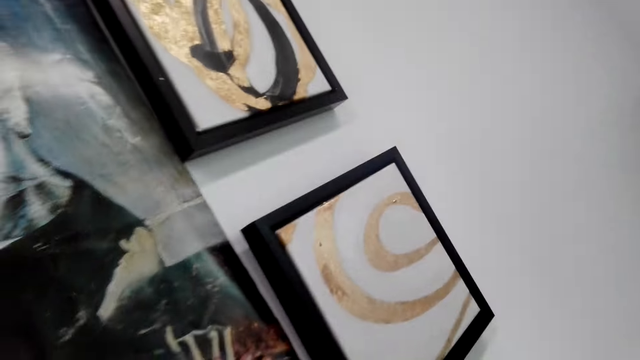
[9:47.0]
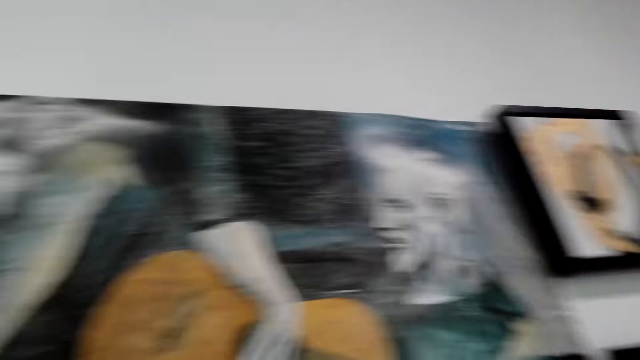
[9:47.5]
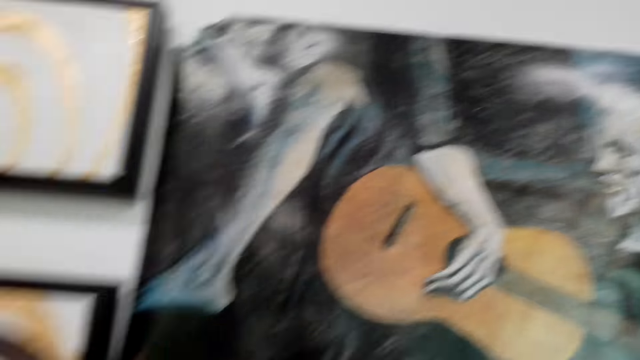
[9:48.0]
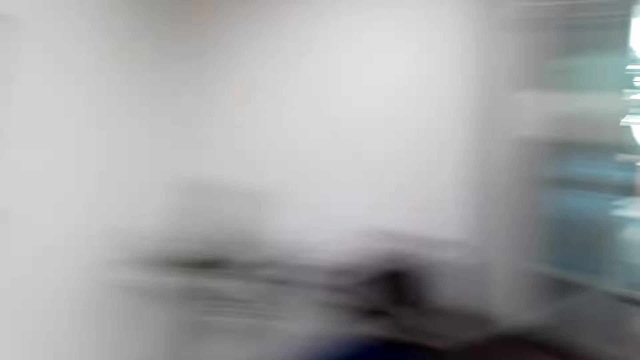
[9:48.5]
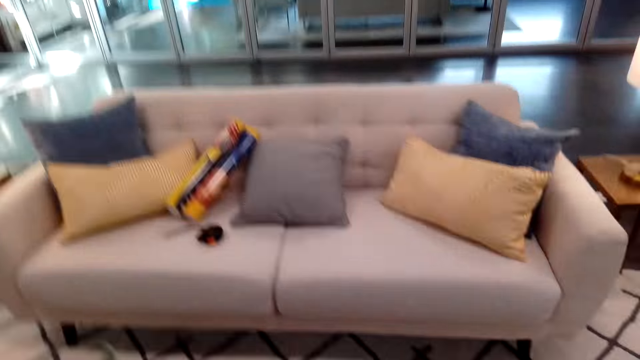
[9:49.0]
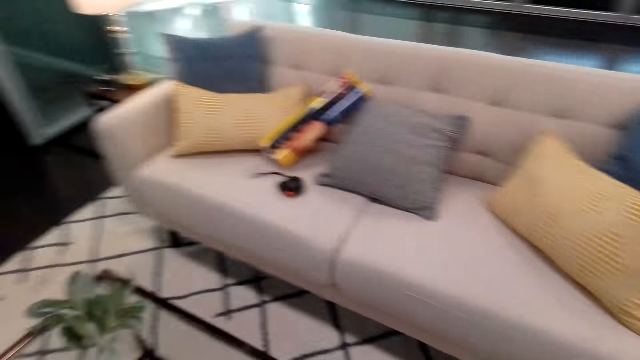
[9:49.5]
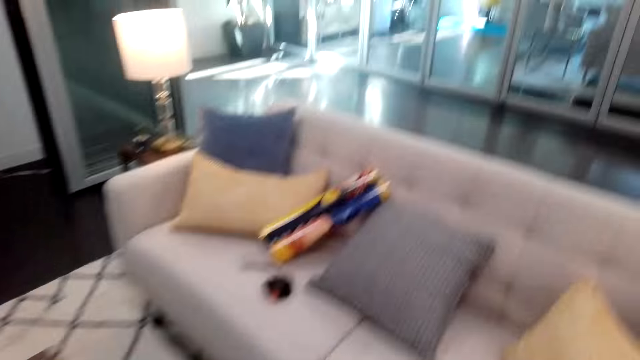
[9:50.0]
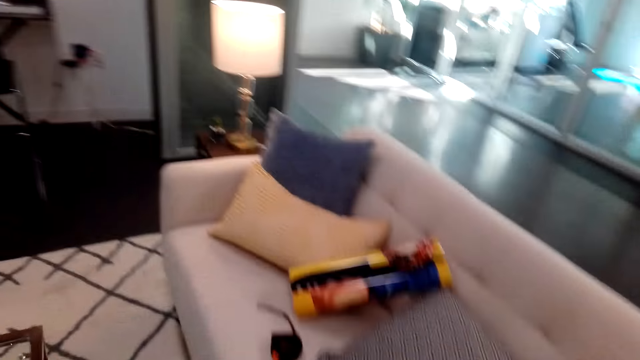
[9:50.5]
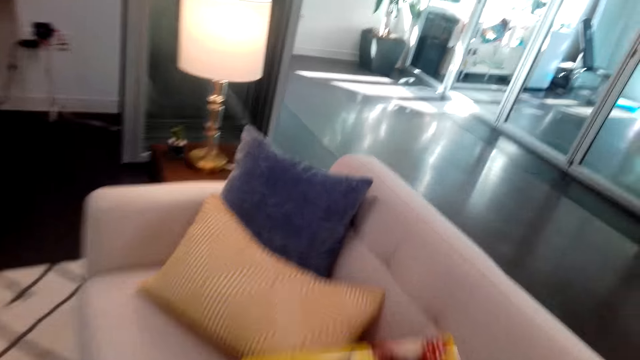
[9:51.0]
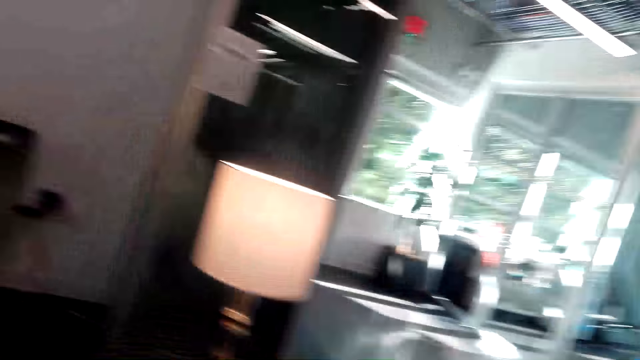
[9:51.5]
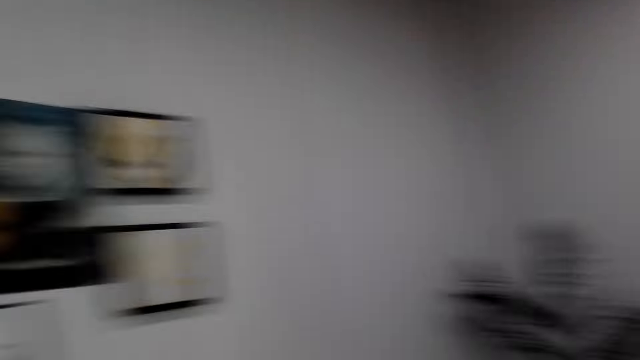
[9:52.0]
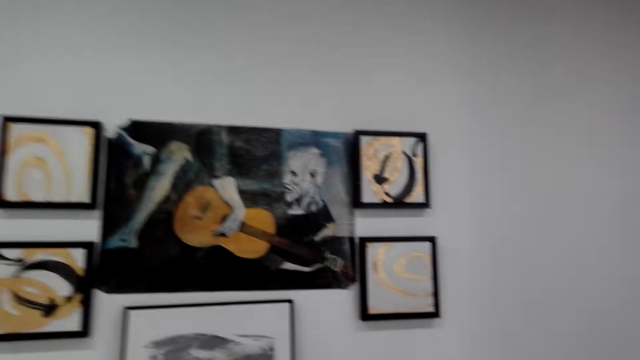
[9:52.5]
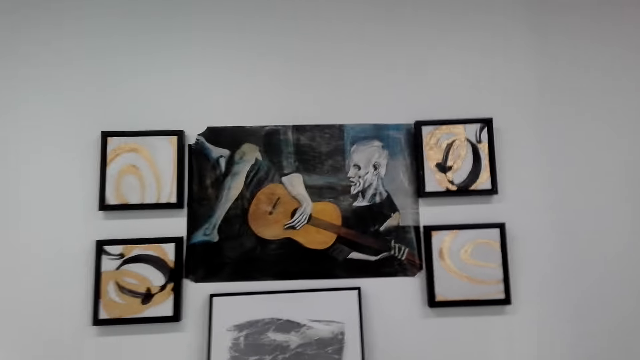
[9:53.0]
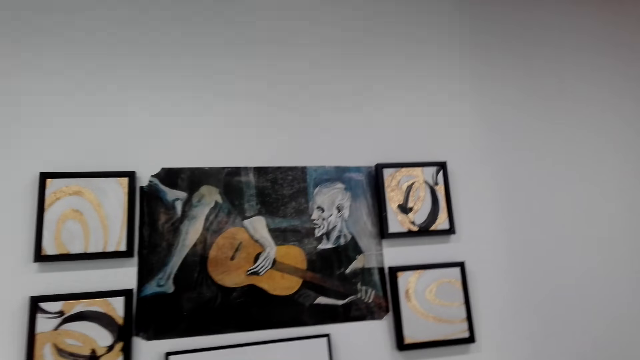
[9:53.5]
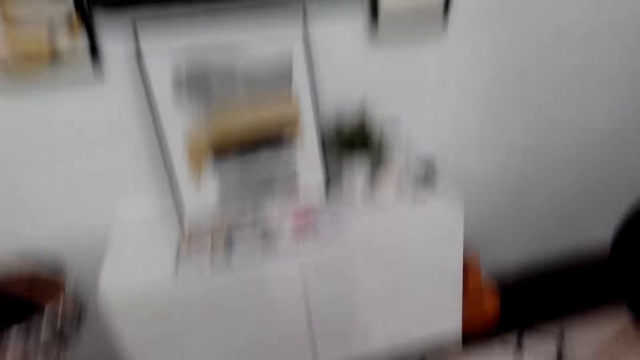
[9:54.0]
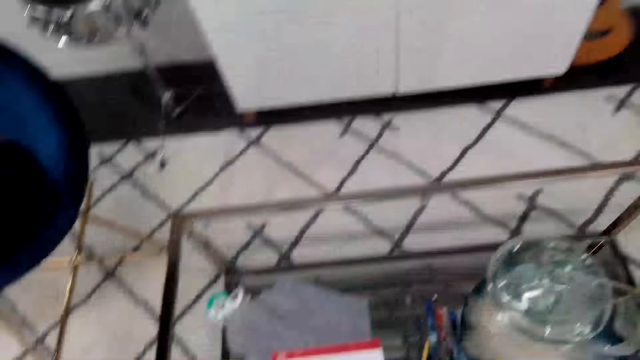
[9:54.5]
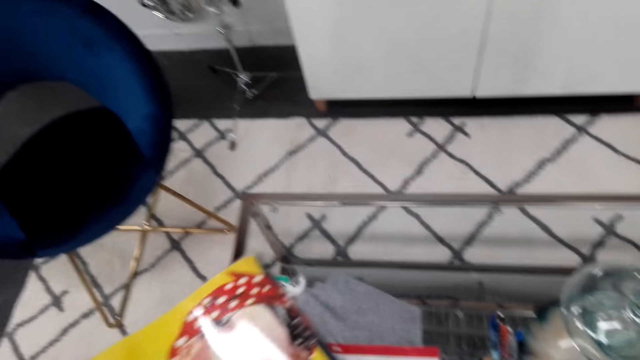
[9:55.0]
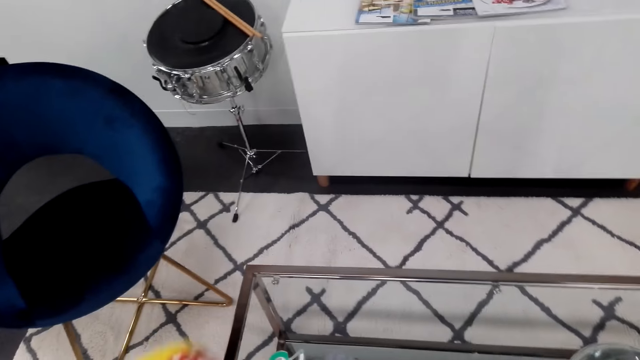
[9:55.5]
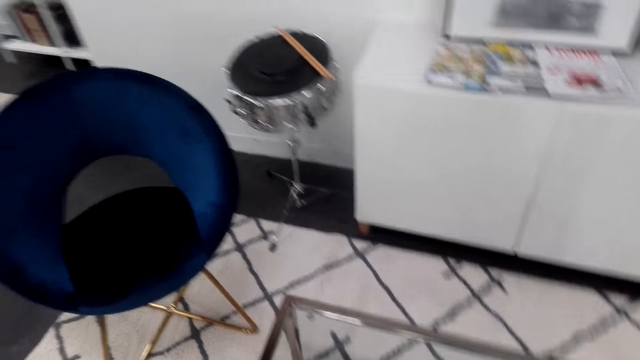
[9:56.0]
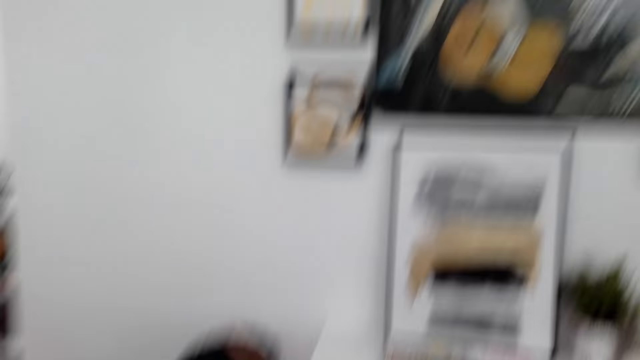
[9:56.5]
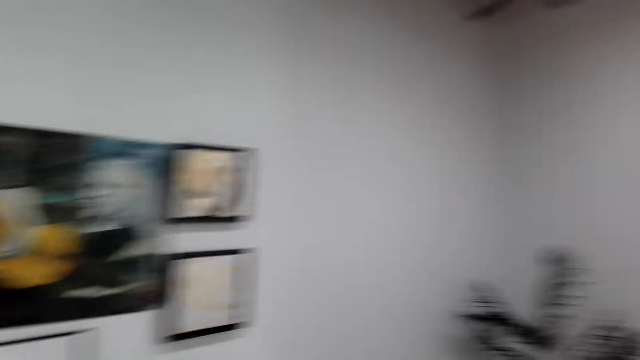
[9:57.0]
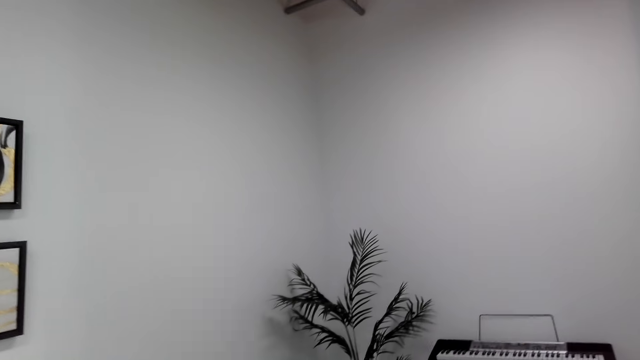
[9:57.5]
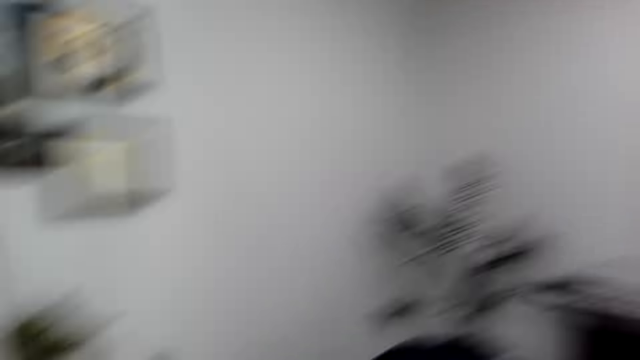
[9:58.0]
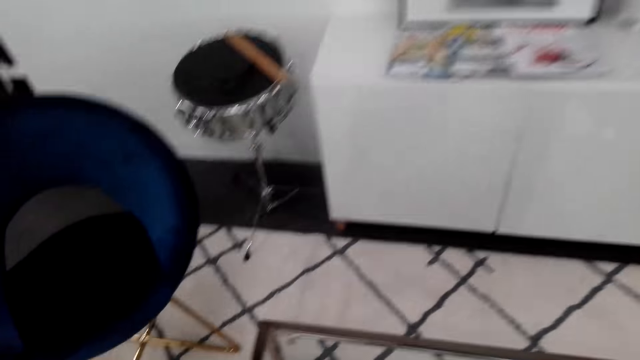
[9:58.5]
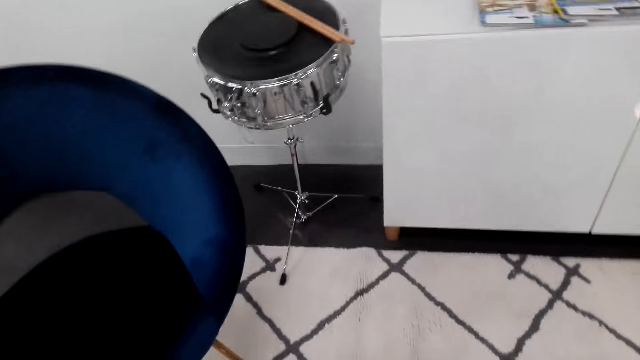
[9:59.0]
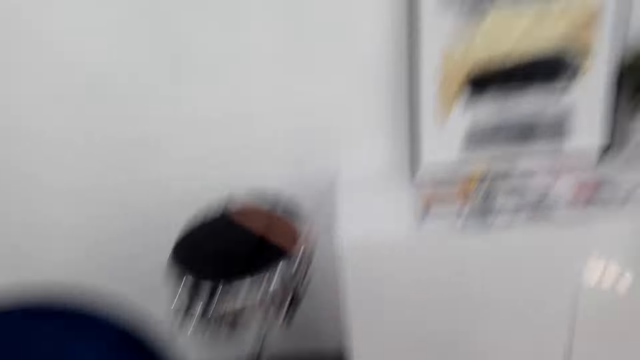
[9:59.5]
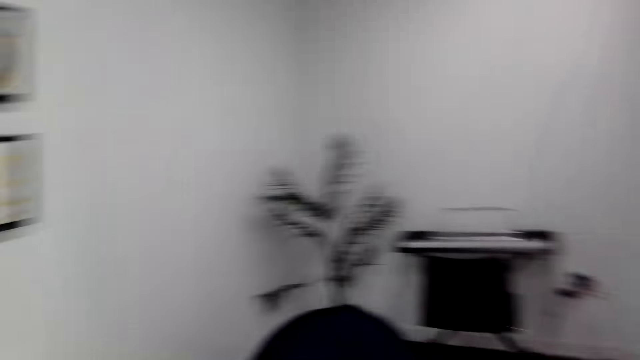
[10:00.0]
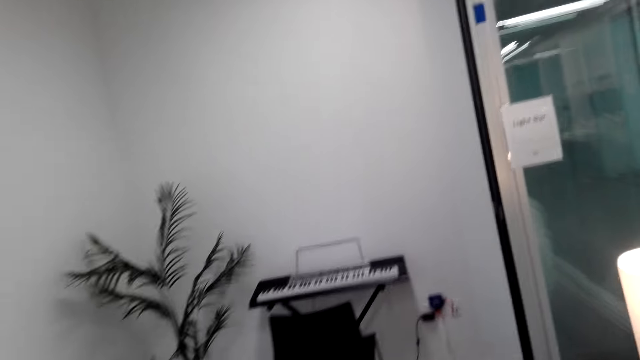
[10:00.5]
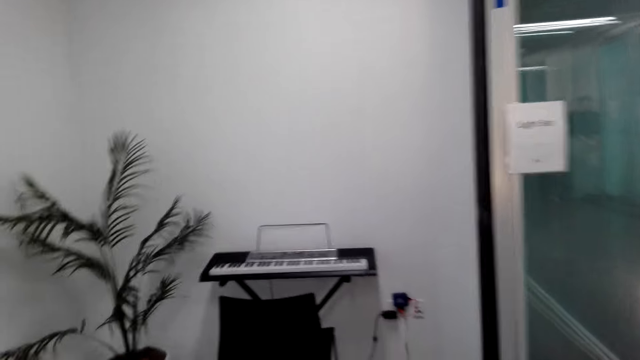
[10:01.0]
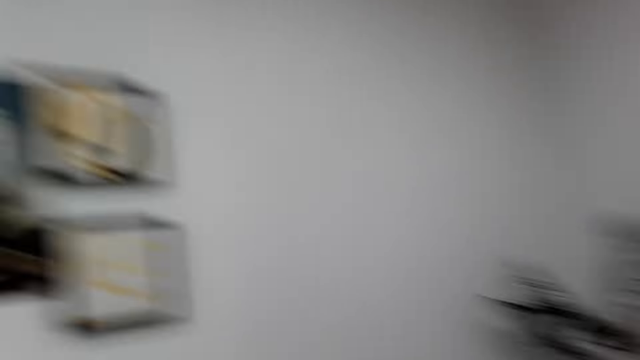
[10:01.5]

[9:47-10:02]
The camera wearer looks around the wall. They walk around. They look around. They stop walking. They look at the portrait art on the wall. They look at the portrait art. They take another wall art paper. They look around. They walk around.

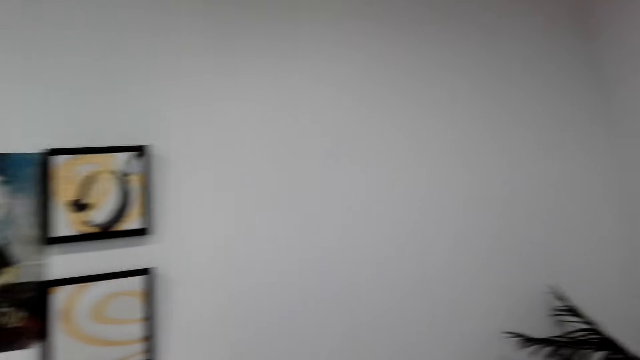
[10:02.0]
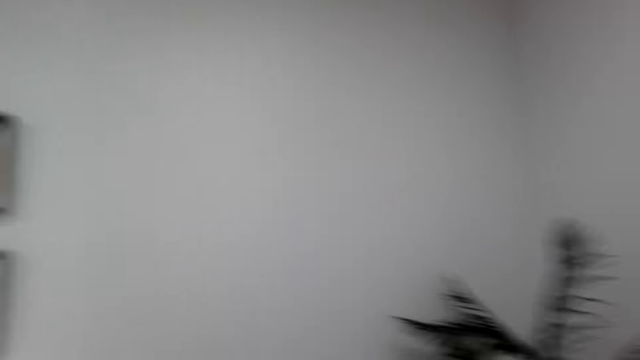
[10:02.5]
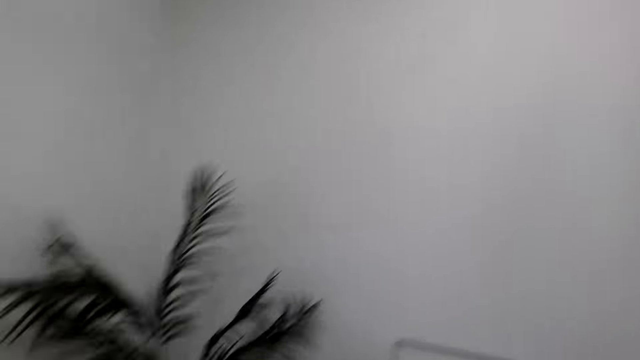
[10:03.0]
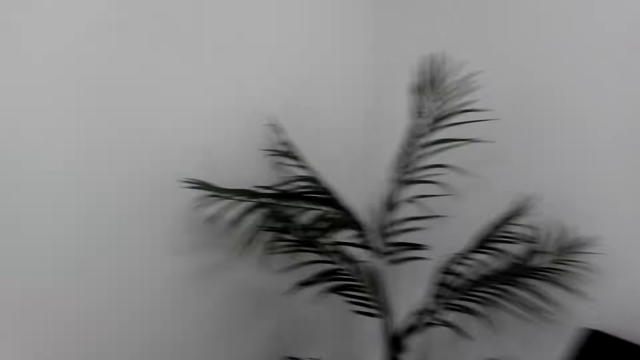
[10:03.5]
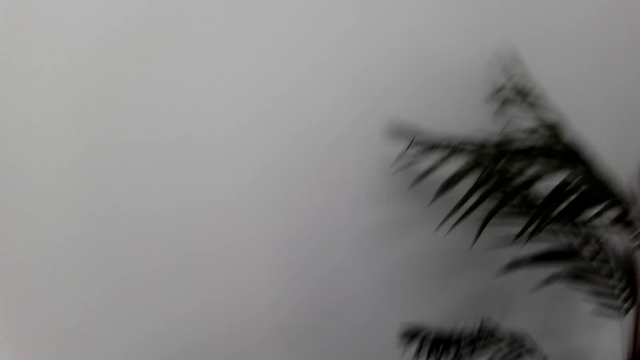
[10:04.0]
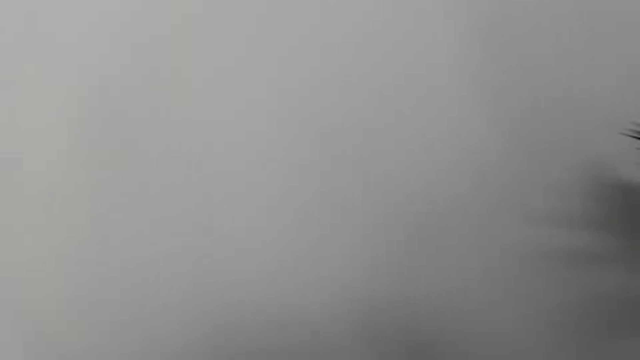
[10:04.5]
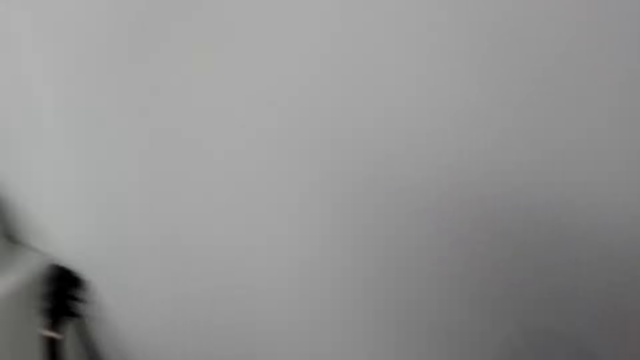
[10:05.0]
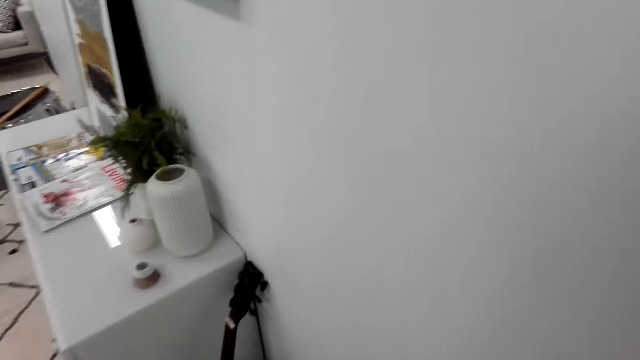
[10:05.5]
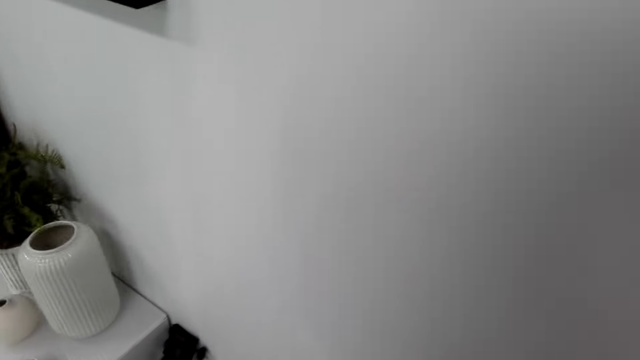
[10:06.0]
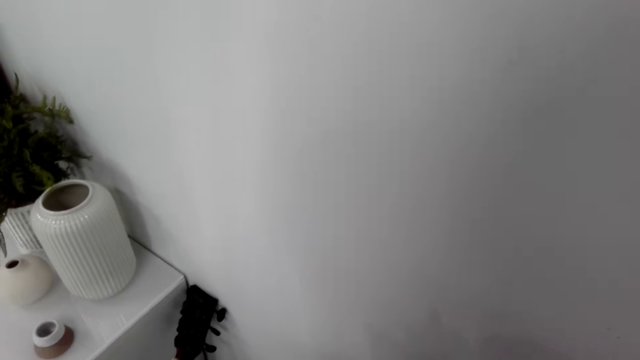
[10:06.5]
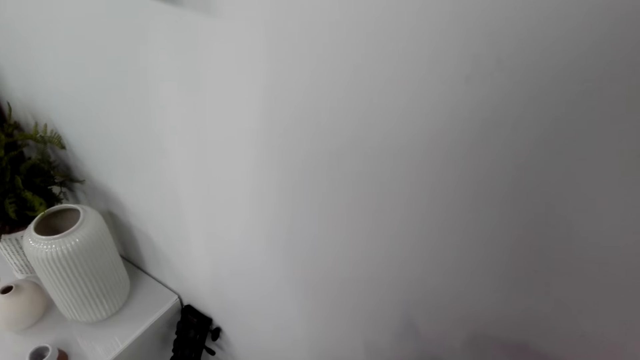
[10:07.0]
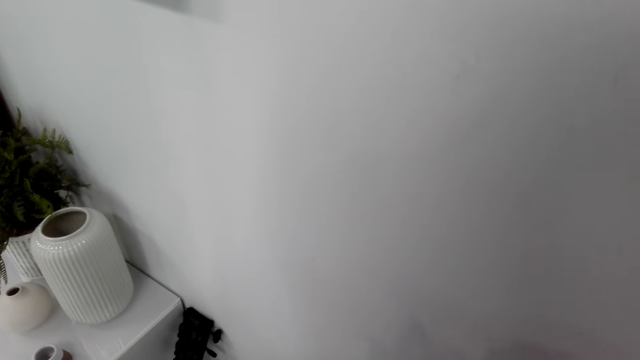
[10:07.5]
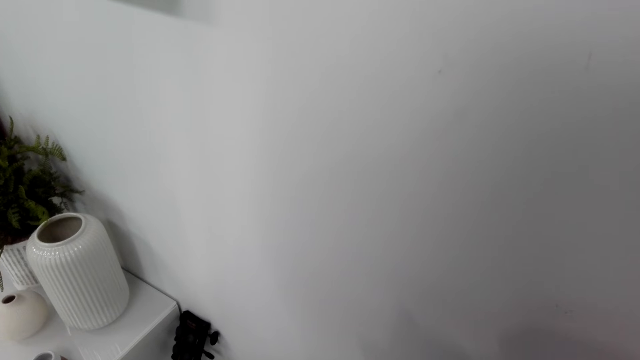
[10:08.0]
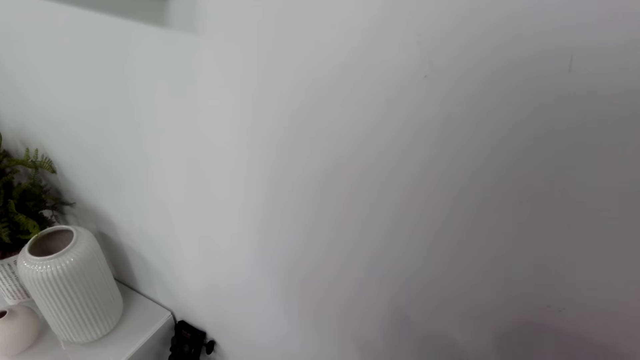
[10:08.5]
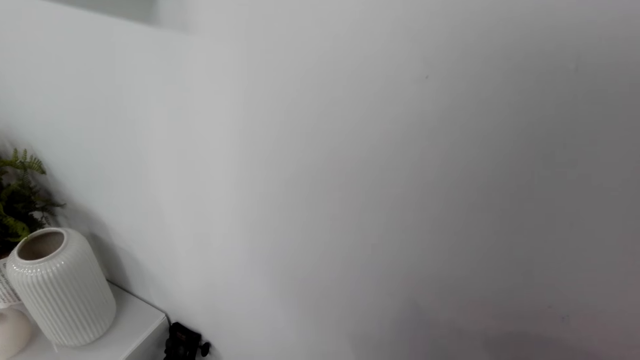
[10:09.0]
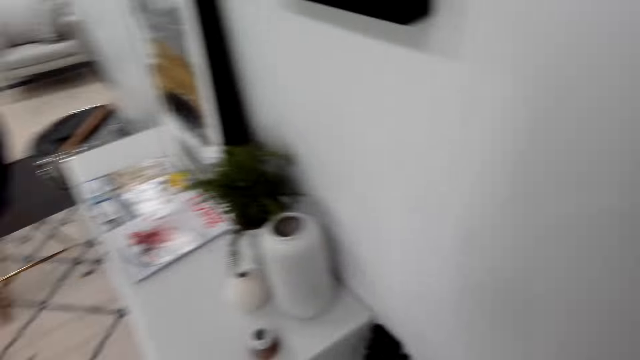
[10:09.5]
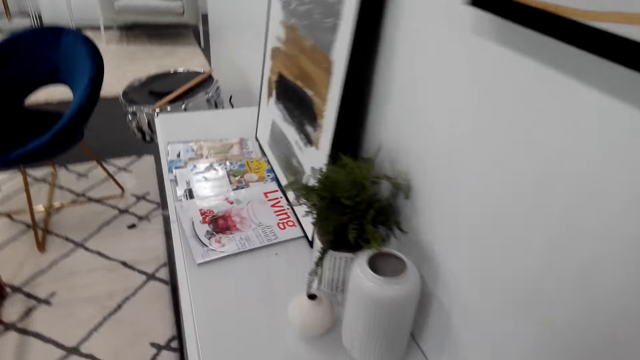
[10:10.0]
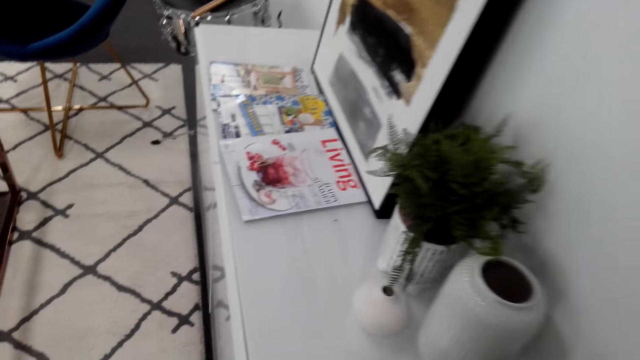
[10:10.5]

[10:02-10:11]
The camera wearer walks around the house. They stop walking. They look around.
